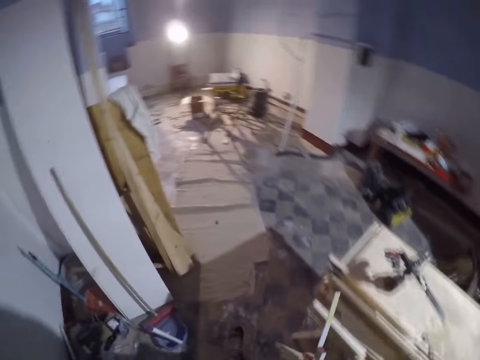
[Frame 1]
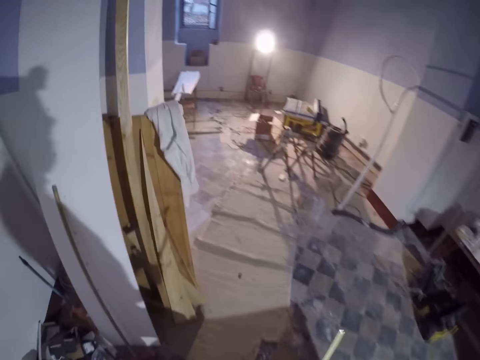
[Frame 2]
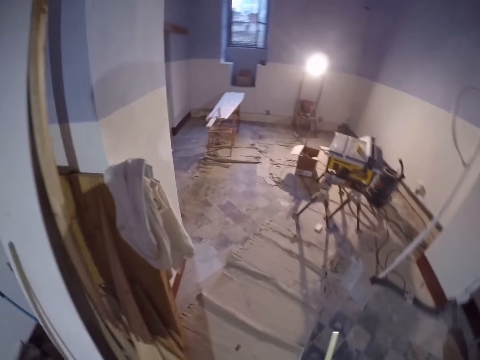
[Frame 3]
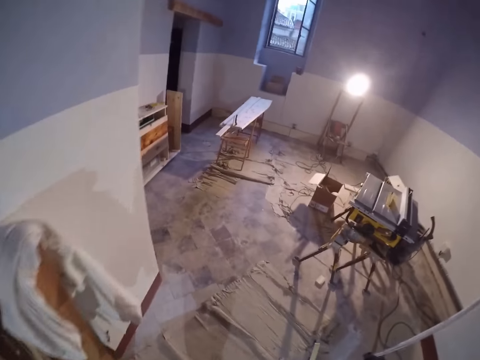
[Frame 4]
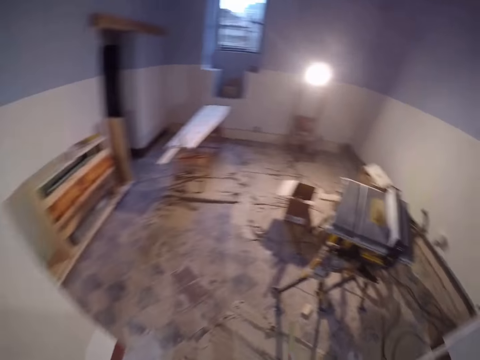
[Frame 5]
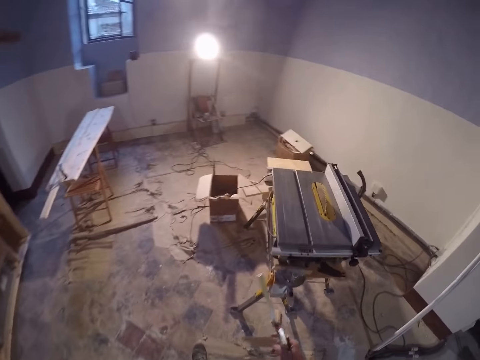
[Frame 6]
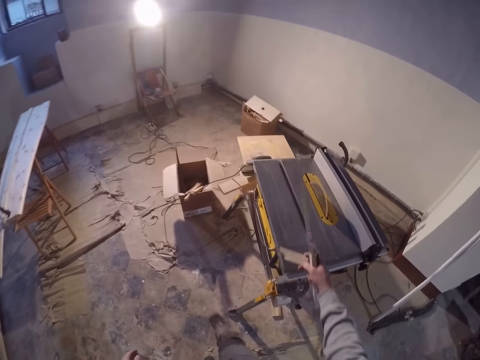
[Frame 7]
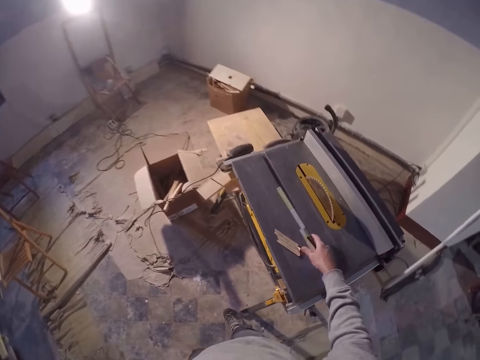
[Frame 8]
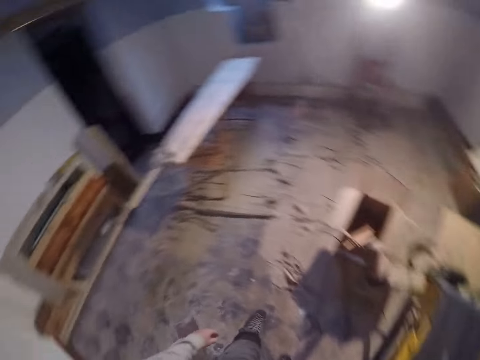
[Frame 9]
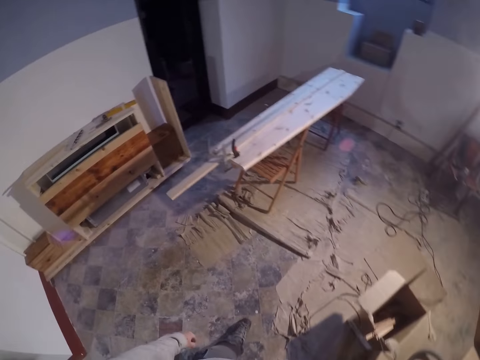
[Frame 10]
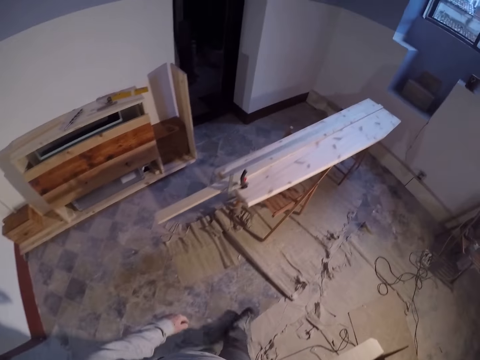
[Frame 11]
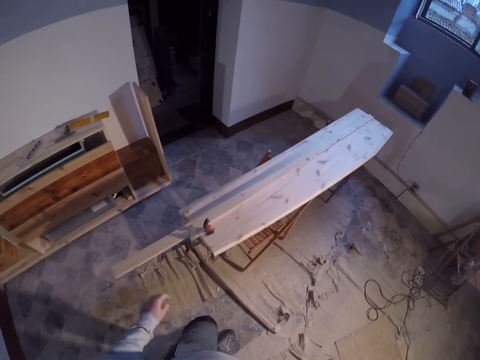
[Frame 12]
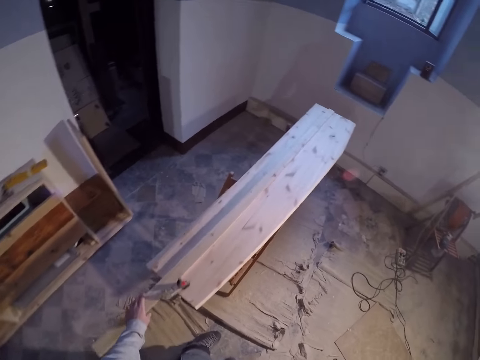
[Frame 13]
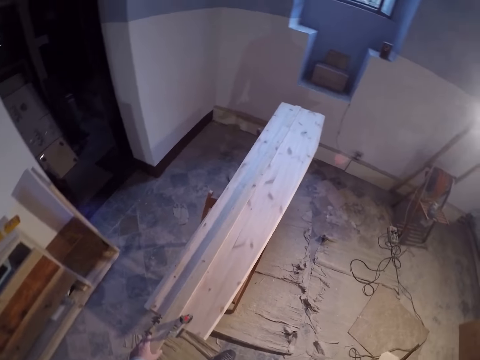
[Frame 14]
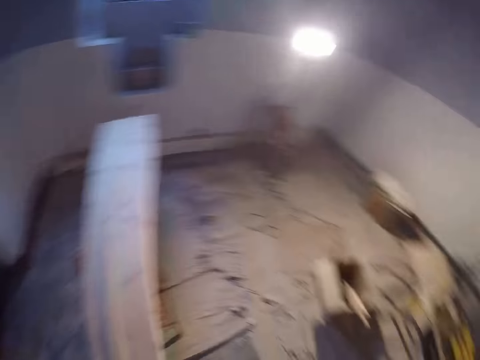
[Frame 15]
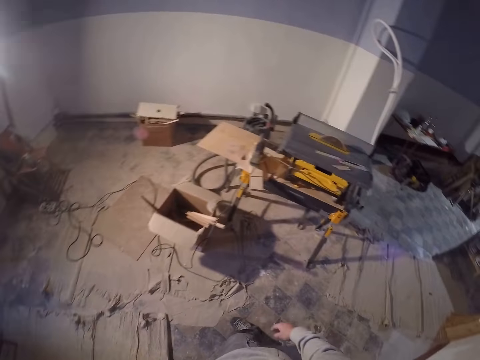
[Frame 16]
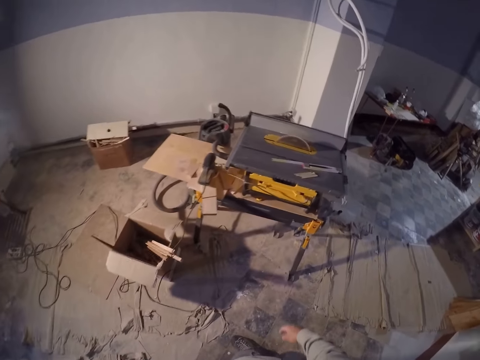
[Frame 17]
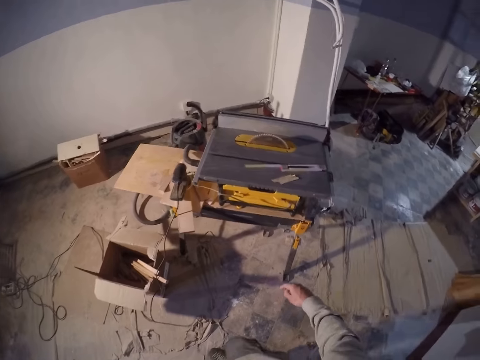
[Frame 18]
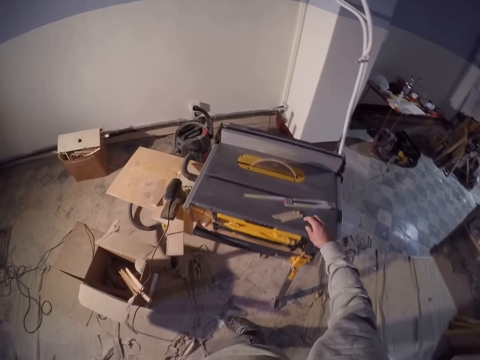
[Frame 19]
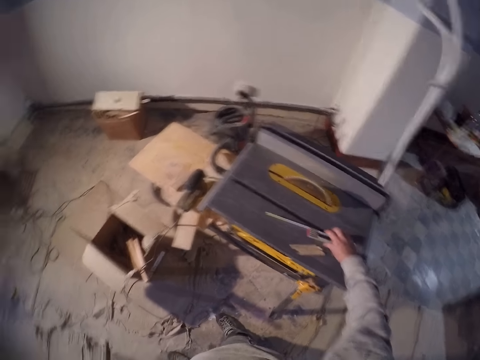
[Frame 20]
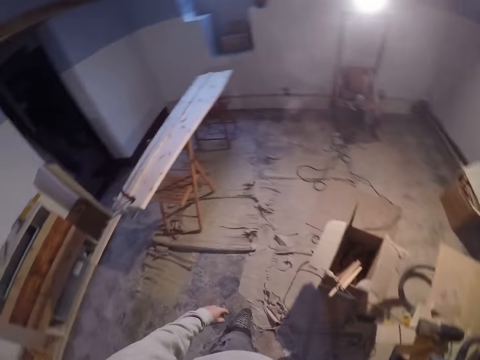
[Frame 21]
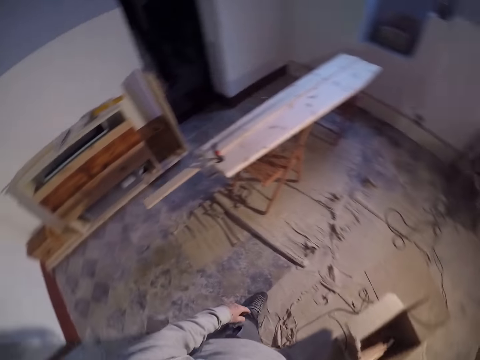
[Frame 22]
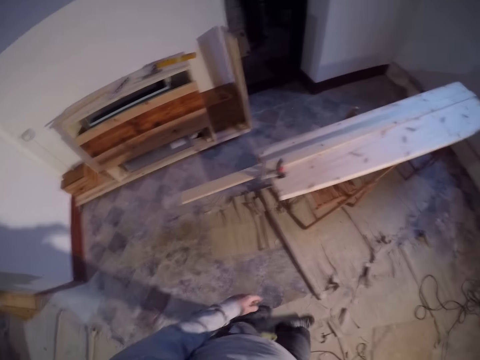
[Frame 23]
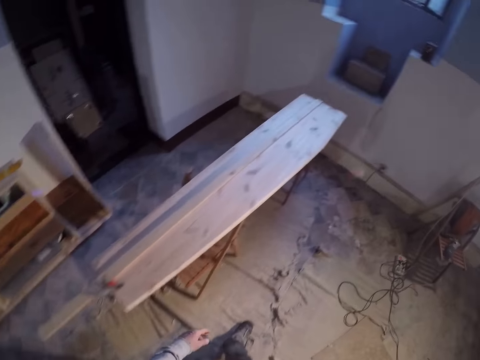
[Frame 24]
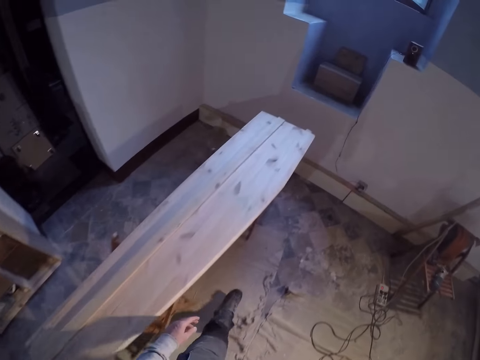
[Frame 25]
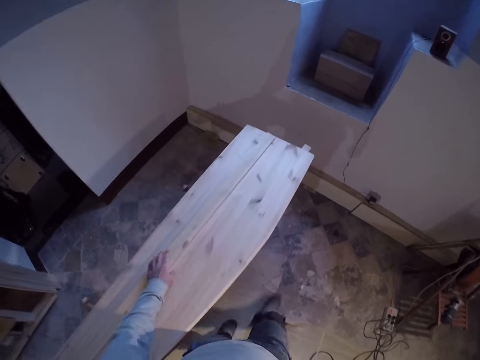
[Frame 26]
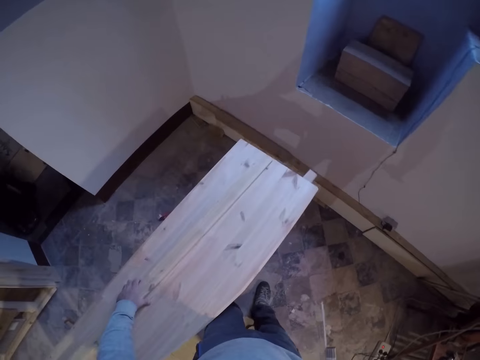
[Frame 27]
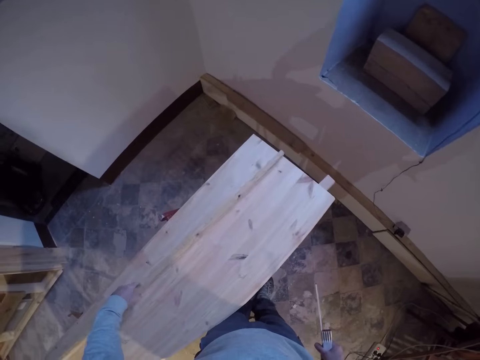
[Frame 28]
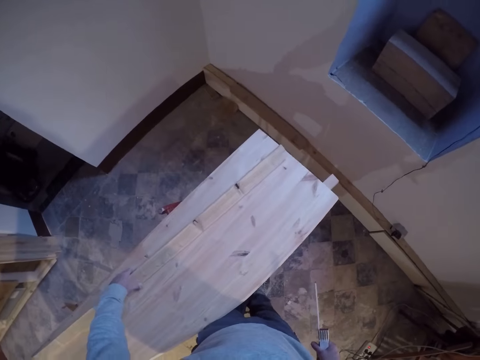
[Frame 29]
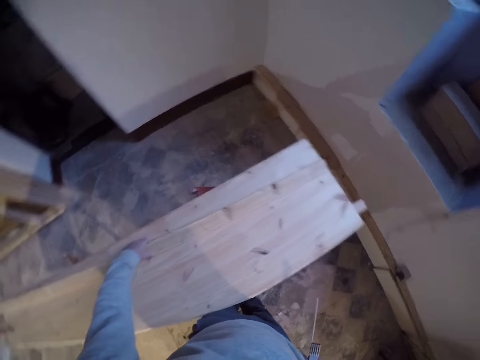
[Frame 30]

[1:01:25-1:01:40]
The camera wearer walks in a workshop. He drops a scrap of wood on a workbench with his right hand. He drops a folding ruler on the workbench with his right hand. He walks in the workshop. He holds a narrow strip of wood with his left hand. He touches the wood. He turns around and walks in the workshop. He picks up the folding ruler on the workbench with his right hand. He walks in the workshop. He flips the narrow strip of wood with his left hand on a table.

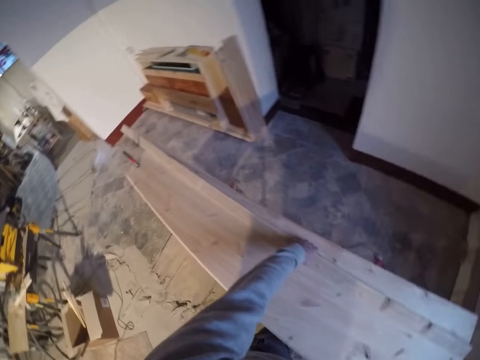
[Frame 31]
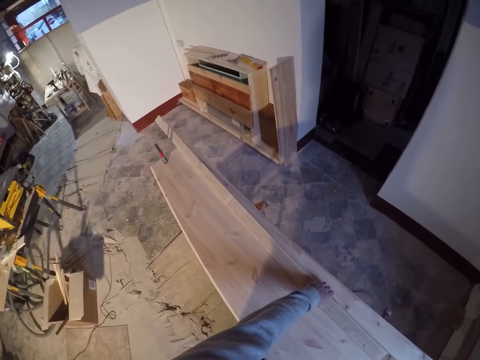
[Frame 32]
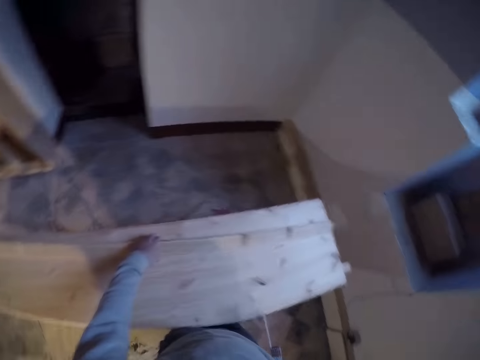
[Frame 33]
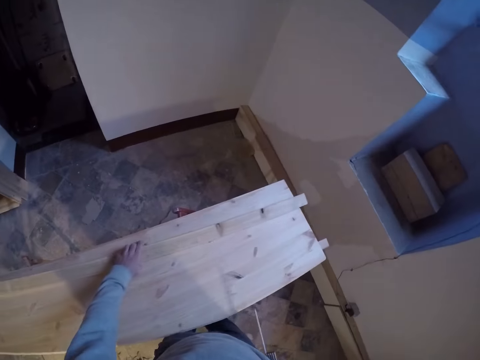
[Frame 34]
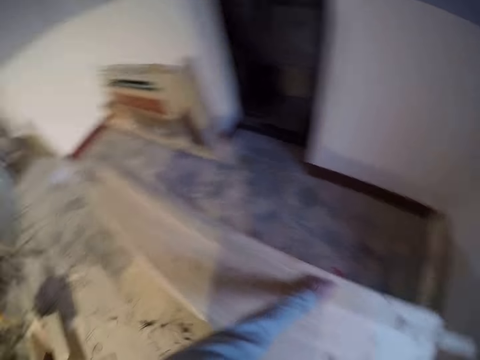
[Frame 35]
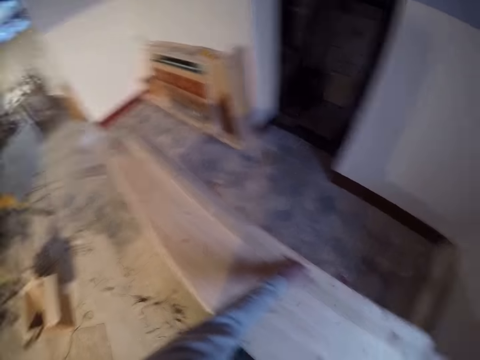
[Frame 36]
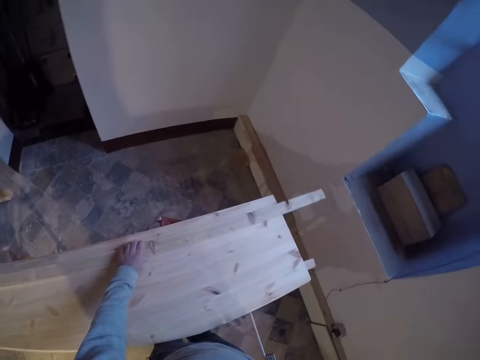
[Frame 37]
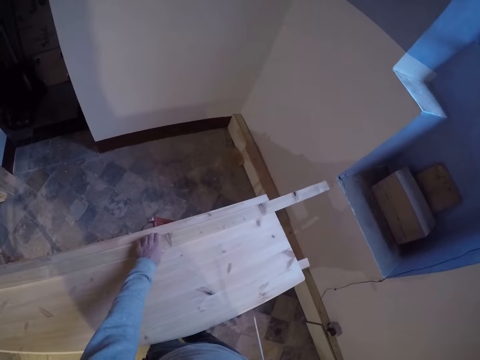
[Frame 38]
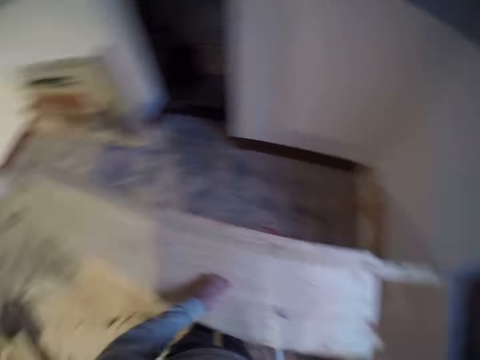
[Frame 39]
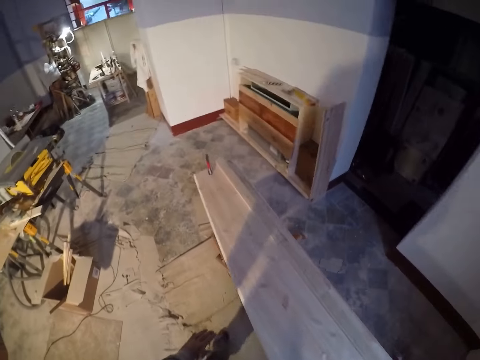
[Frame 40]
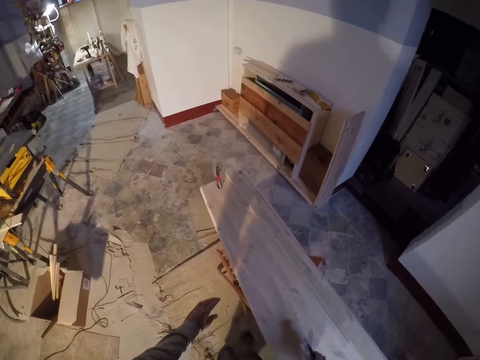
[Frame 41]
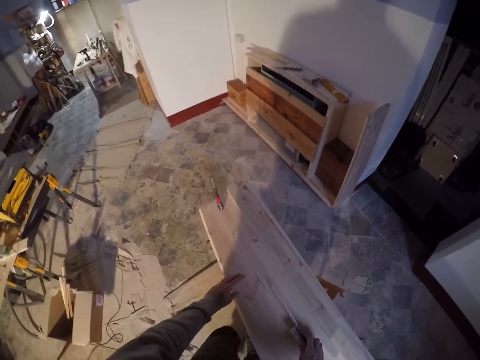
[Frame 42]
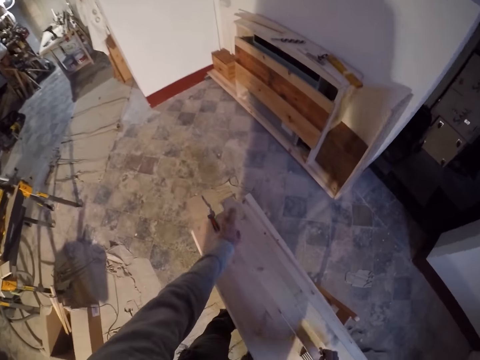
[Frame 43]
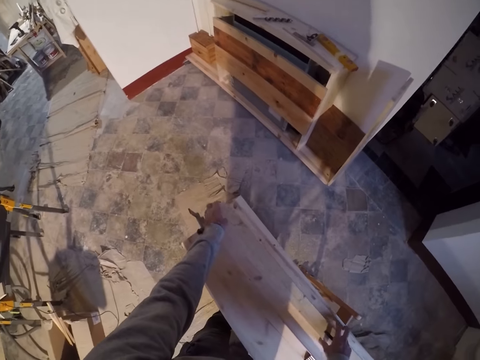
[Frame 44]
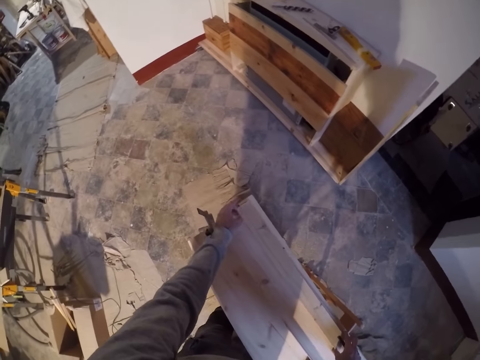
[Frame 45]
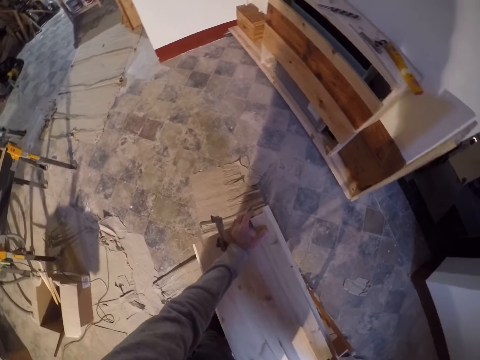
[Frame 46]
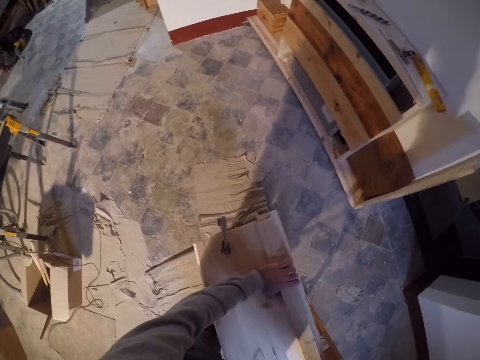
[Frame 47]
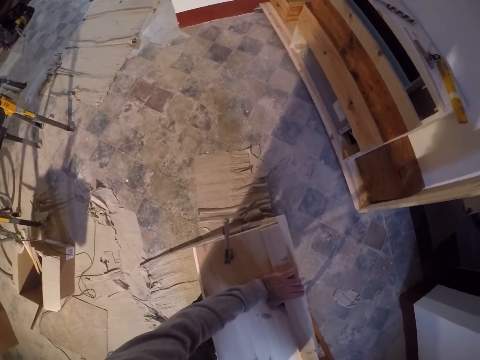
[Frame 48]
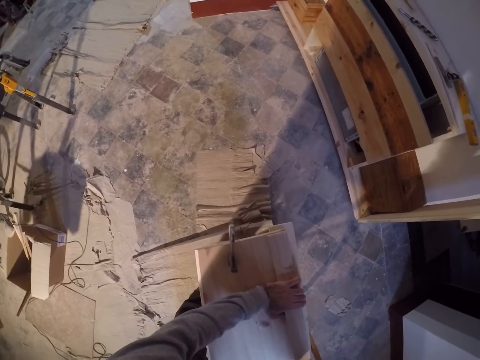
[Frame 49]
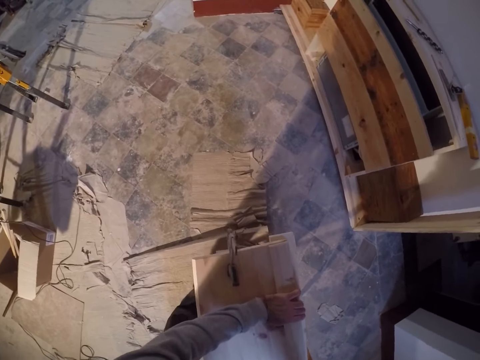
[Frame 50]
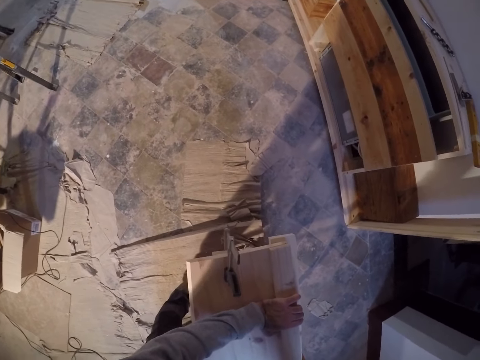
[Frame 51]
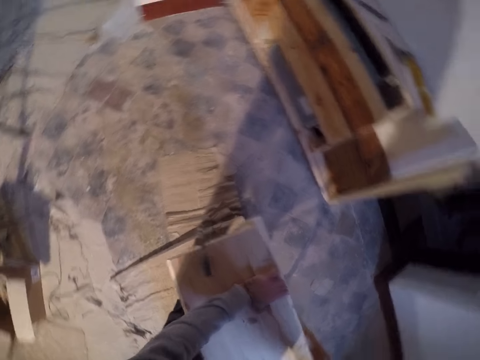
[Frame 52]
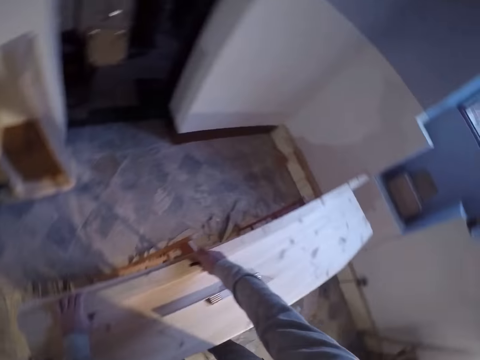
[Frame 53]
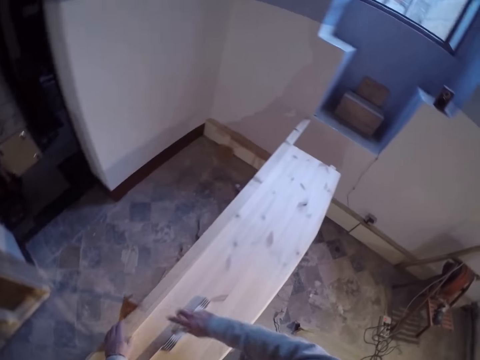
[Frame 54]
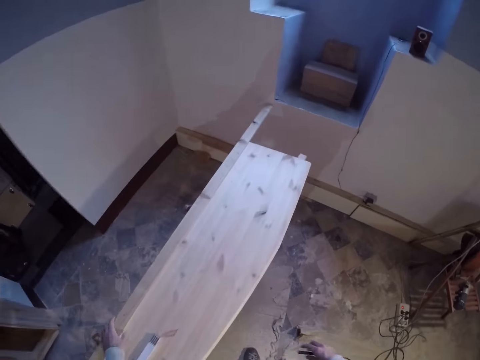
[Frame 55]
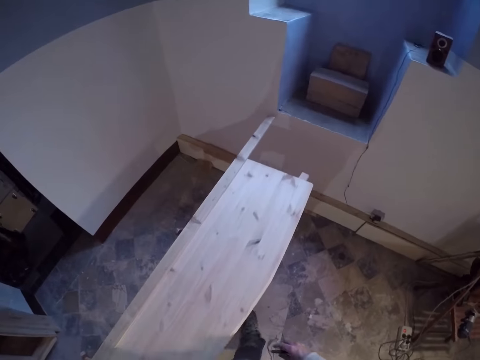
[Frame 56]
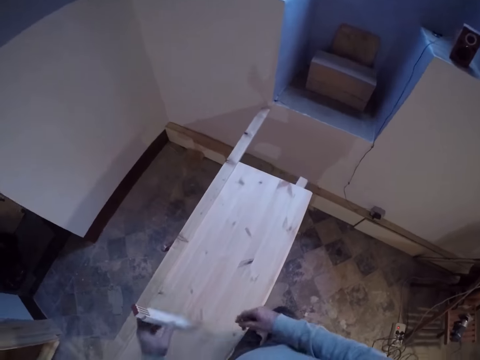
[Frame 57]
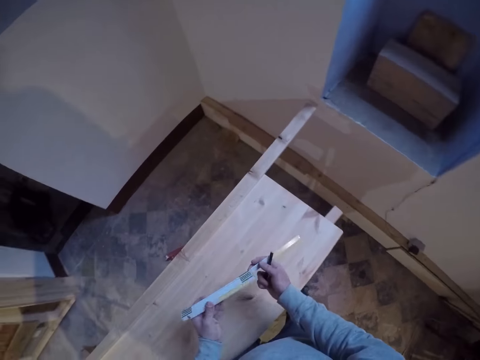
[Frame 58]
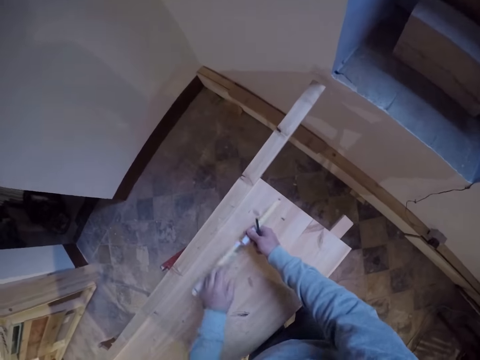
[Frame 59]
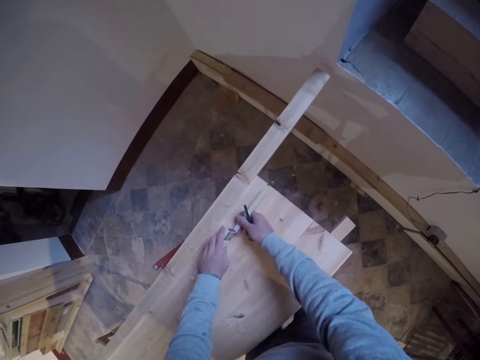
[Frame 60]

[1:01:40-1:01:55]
The camera wearer looks around. He moves the strip piece of wood with his left hand. He adjusts the wood on the bench. He walks in the workshop. He drops the folding ruler on the table with his right hand. He aligns the narrow strip of wood on the bench with his hands. He turns around. He picks up the folding ruler on the table with his left hand. He drops the folding ruler beside the strip of wood on the table with his hands. He aligns a measuring tape on the wood.
